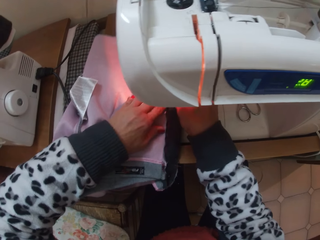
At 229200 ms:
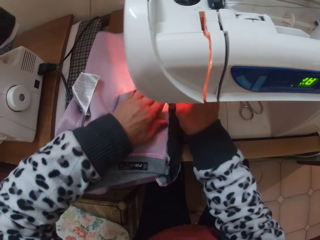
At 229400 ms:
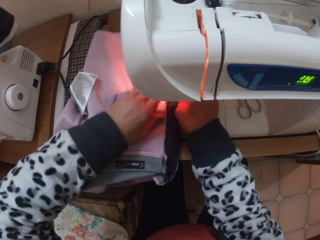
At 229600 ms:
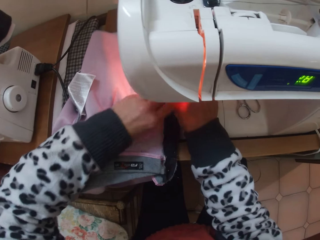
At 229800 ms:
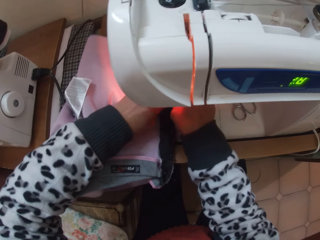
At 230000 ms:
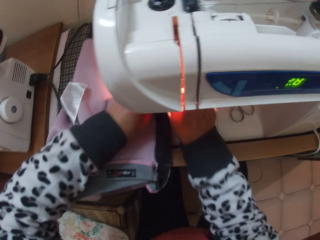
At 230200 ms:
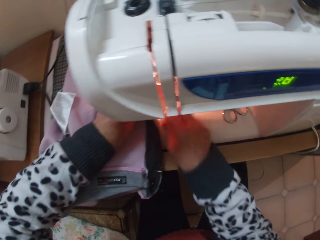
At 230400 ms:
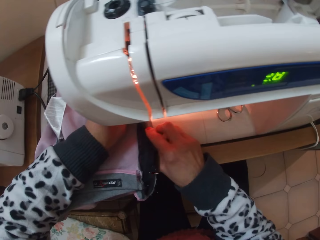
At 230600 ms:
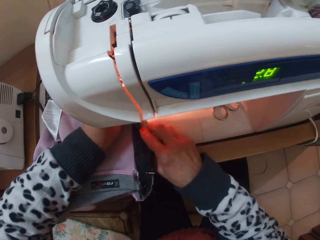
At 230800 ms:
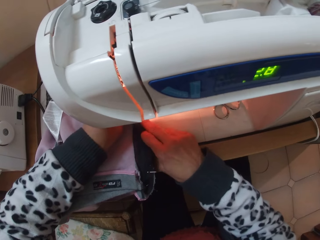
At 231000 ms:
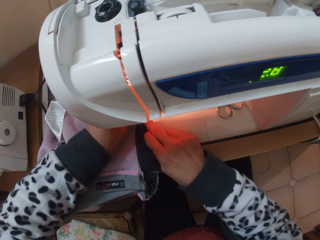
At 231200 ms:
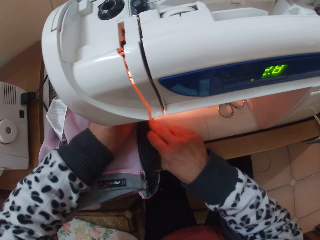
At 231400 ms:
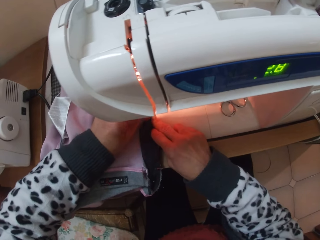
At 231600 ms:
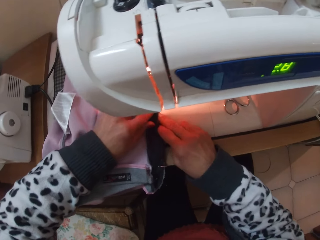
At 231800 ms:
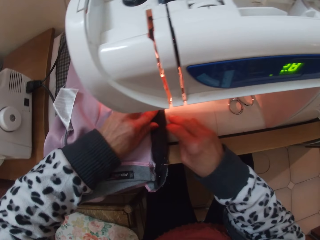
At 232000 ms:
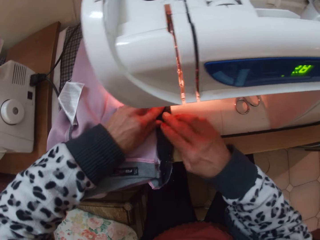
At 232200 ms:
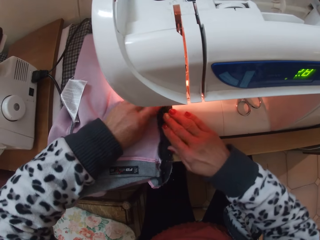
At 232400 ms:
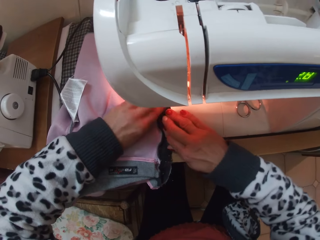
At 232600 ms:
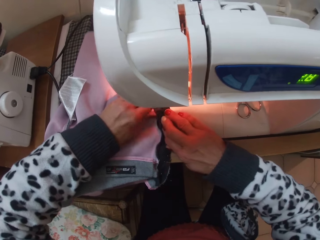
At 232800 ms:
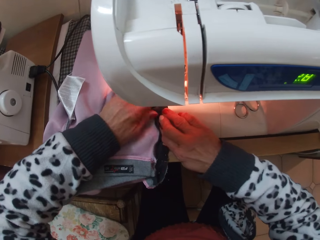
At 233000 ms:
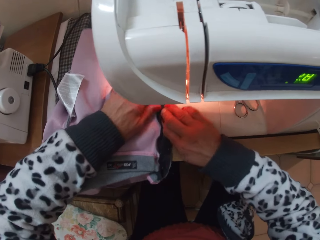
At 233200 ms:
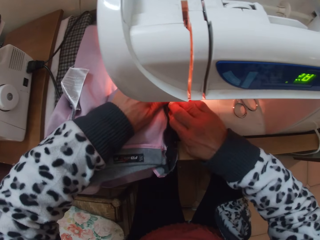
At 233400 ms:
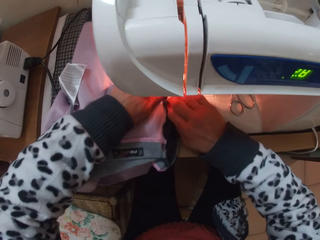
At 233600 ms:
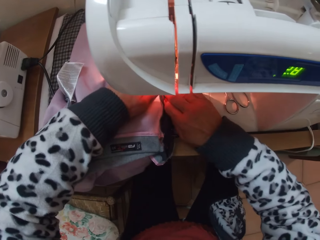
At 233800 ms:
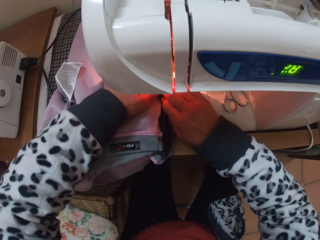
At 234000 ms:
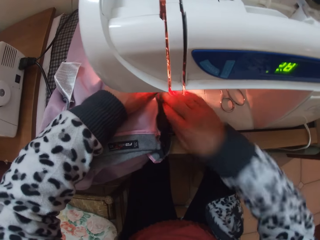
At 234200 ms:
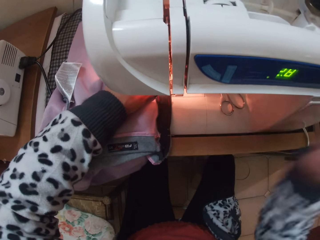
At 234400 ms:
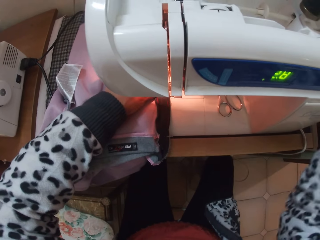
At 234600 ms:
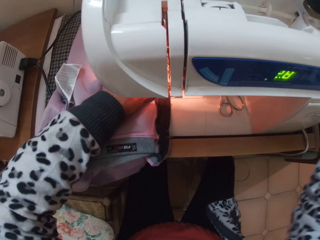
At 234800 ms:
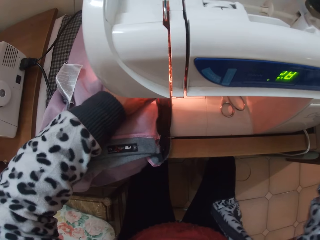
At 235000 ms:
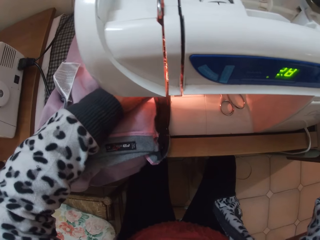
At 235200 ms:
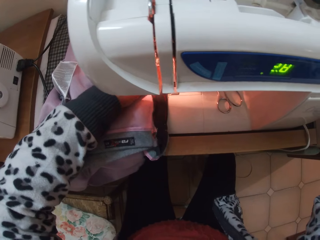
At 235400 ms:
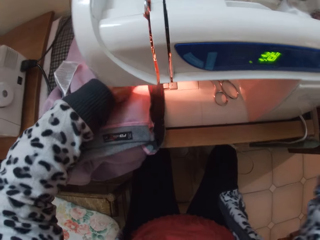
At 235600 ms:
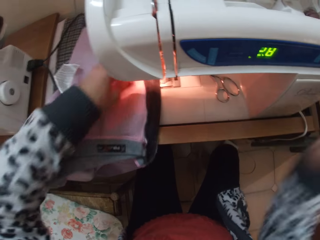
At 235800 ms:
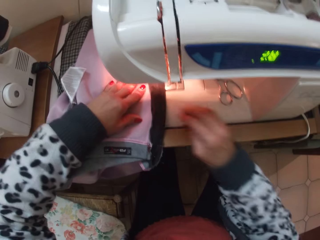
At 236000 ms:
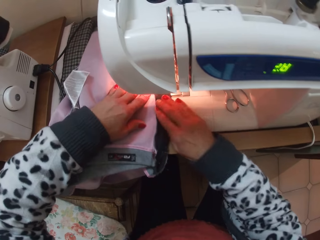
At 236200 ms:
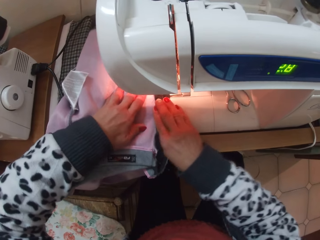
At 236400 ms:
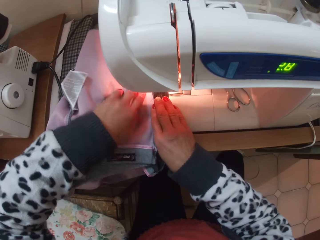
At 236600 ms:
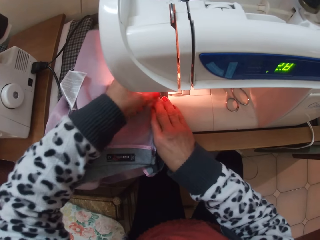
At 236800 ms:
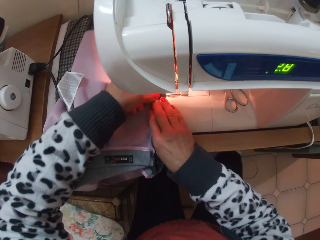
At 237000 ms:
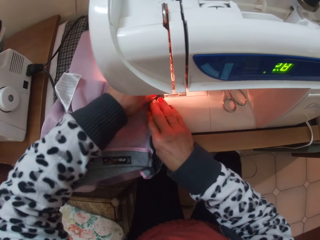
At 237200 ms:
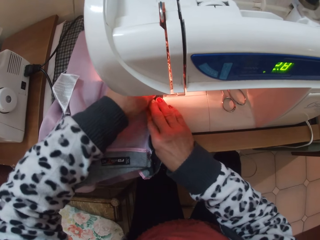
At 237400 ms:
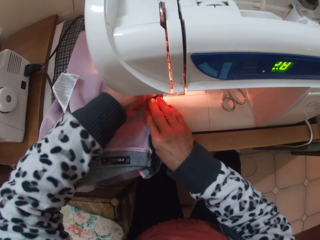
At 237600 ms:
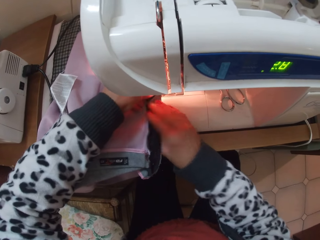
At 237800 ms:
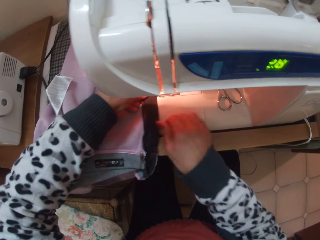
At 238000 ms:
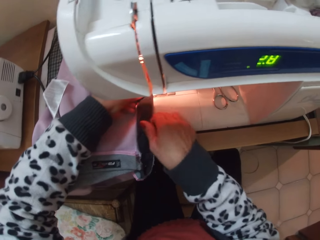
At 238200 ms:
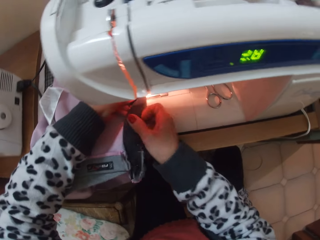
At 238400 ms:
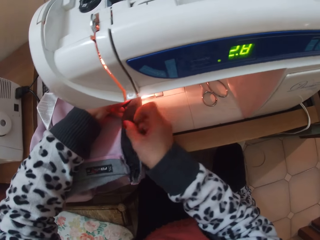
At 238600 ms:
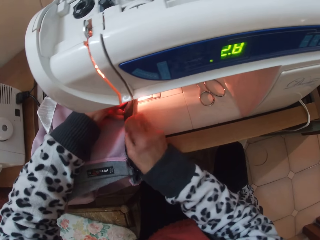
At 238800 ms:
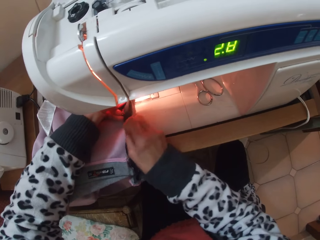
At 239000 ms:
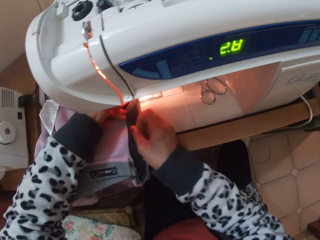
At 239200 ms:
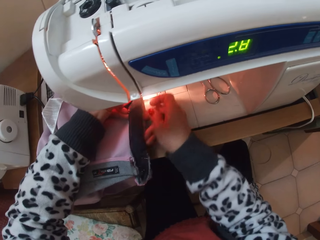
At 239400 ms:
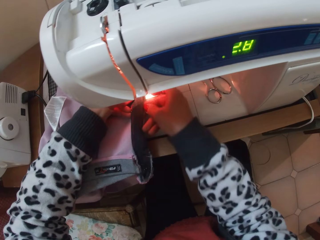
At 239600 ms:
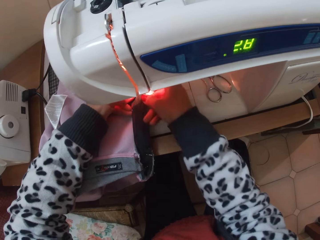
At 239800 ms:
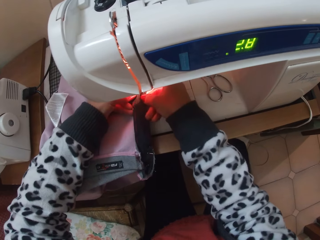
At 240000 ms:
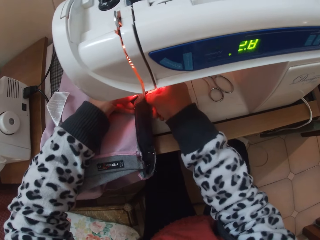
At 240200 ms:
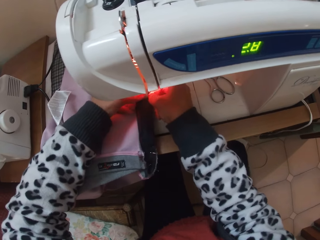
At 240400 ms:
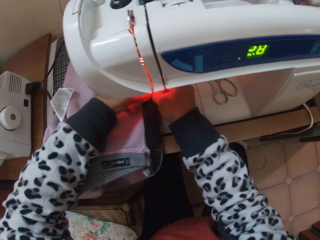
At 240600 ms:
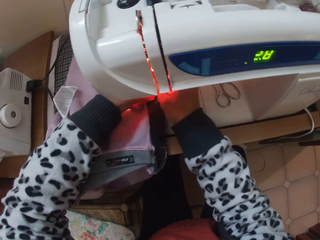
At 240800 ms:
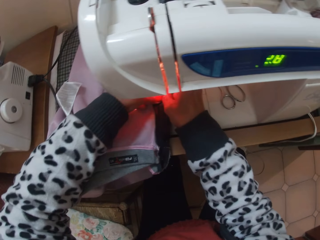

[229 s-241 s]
The camera wearer operates the sewing machine. They begin to sew. They hold the cloth in place. They inspect the cloth.

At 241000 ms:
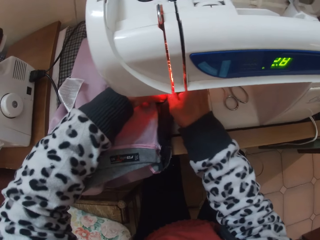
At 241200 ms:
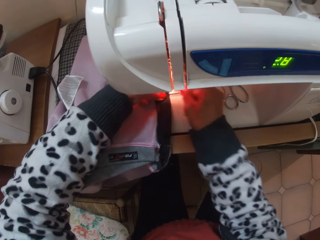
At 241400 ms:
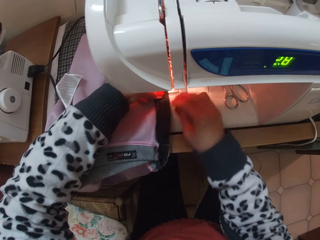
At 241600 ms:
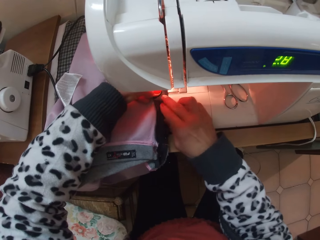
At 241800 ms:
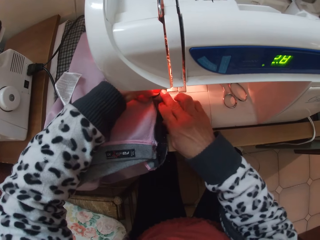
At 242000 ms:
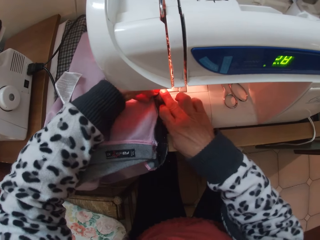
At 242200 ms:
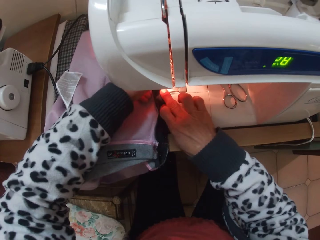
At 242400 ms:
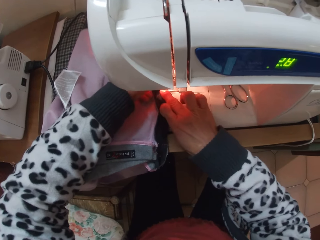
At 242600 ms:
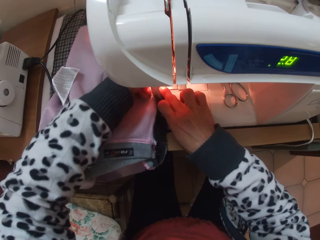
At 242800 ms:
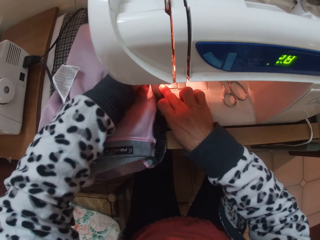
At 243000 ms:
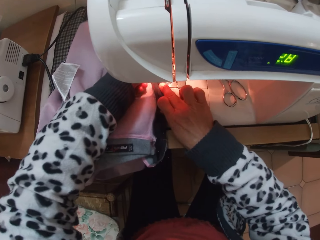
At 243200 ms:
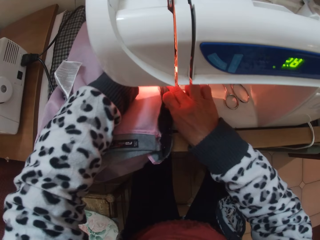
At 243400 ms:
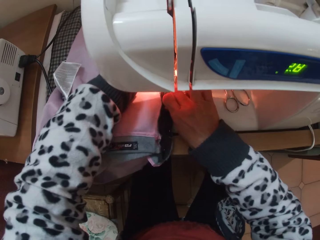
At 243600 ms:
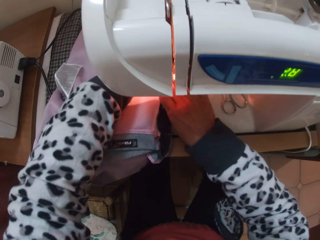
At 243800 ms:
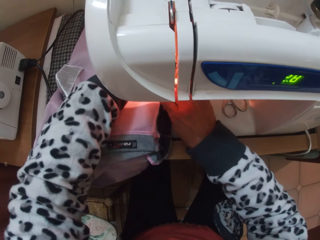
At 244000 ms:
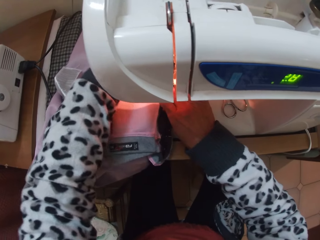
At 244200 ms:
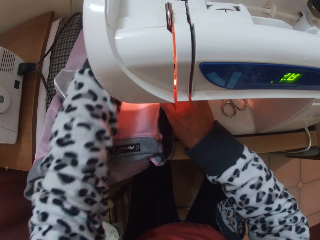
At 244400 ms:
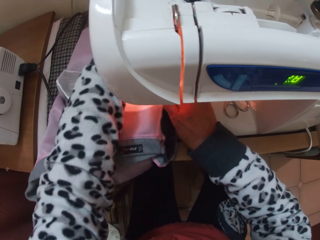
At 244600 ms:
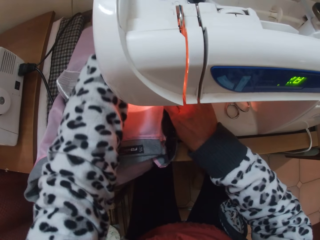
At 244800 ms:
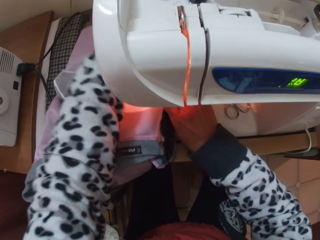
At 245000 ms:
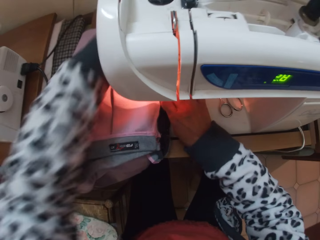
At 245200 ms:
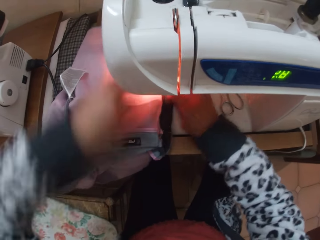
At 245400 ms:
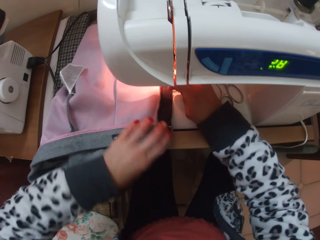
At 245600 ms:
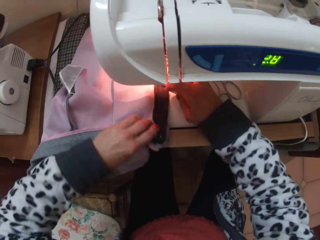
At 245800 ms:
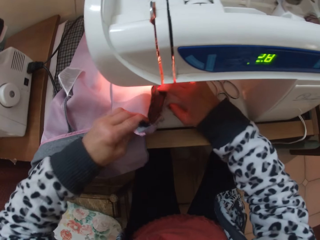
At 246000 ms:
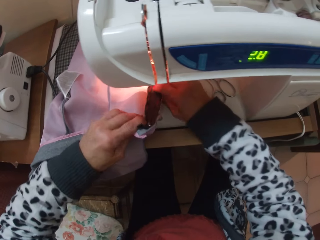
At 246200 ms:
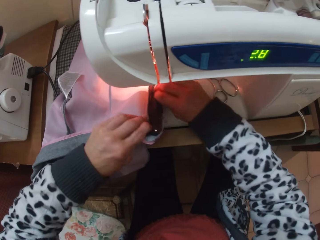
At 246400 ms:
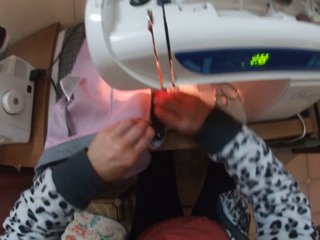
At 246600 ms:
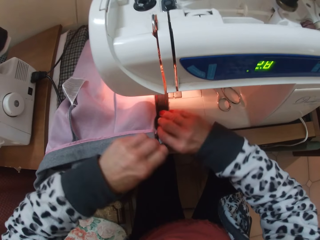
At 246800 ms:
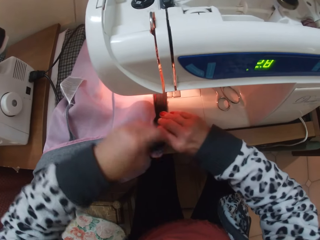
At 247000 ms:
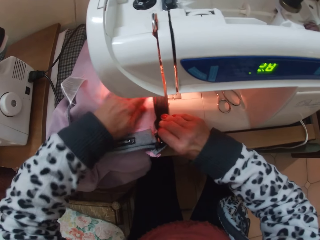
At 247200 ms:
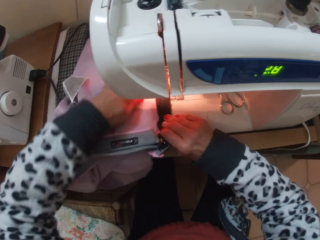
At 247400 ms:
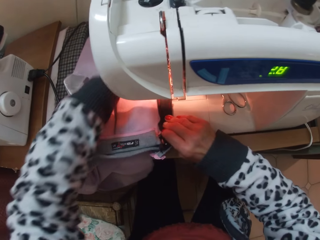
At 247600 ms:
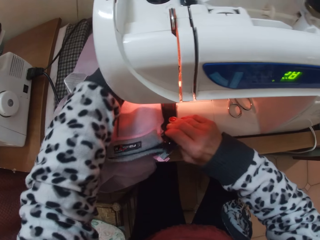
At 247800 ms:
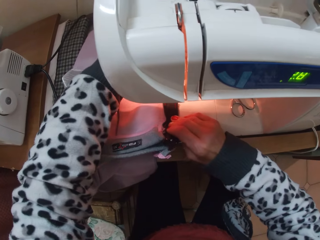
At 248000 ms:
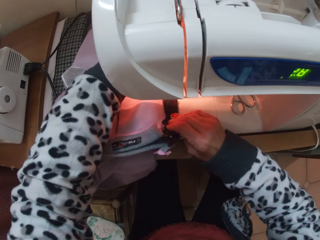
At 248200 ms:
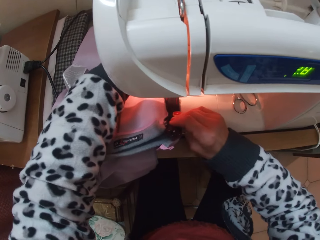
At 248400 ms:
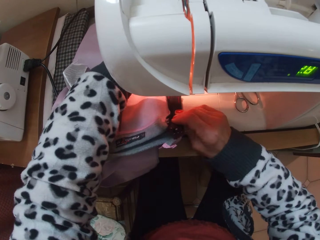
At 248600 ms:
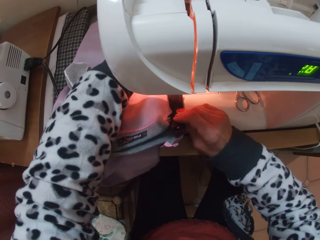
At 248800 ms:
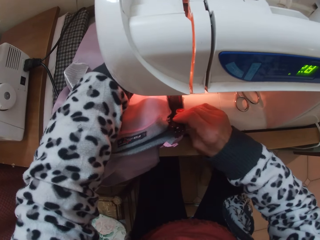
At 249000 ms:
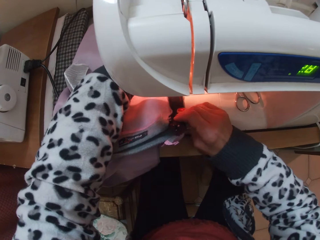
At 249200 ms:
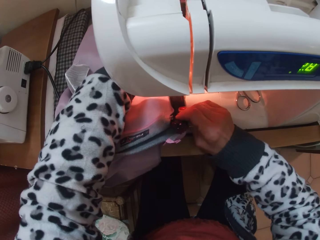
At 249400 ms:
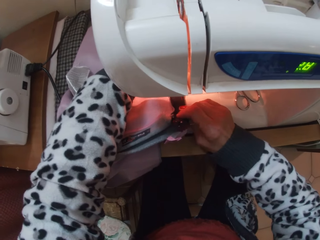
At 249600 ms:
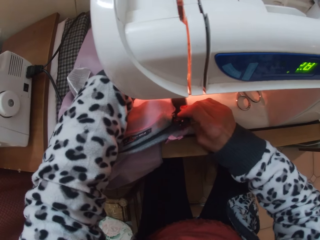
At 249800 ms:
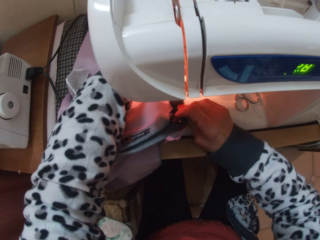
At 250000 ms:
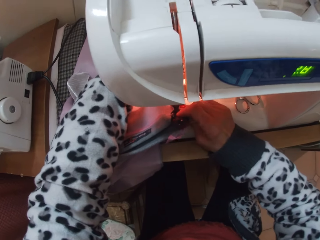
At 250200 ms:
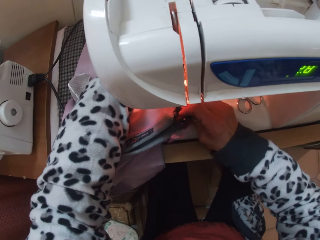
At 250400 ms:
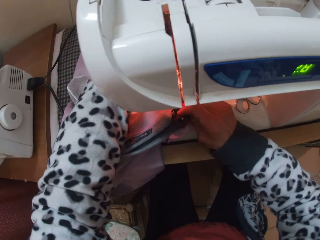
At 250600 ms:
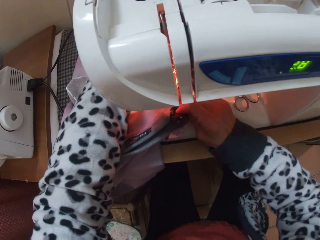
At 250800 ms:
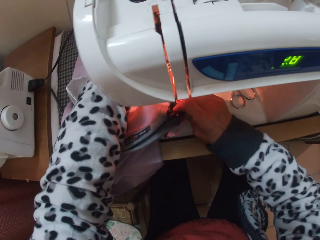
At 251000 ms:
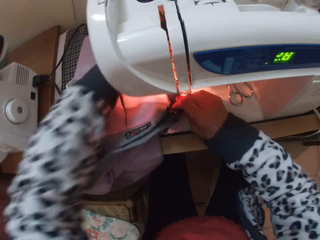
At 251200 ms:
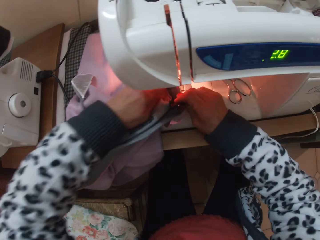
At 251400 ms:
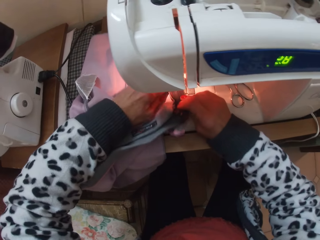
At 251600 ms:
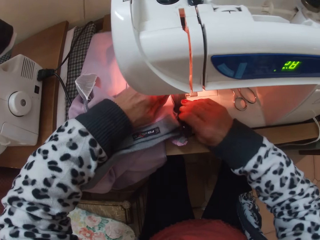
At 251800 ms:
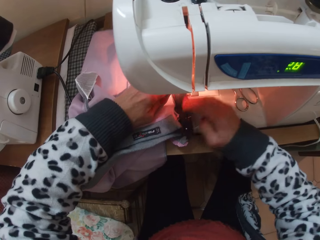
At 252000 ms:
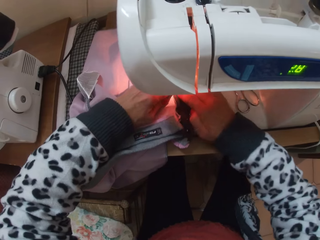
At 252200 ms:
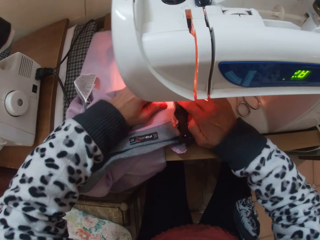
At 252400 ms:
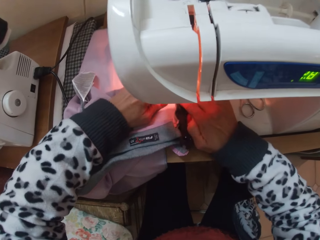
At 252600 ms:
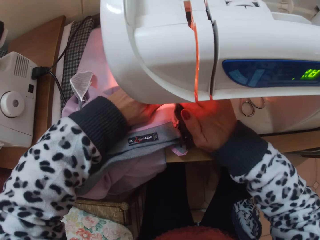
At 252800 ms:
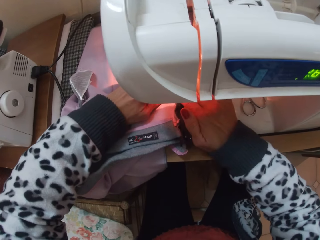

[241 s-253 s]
The camera wearer sews the cloth. They inspect the cloth.
